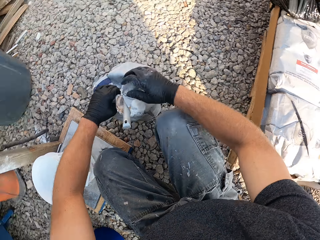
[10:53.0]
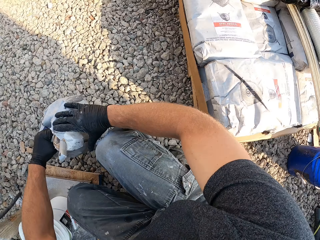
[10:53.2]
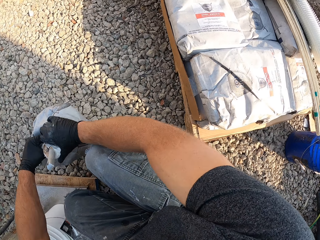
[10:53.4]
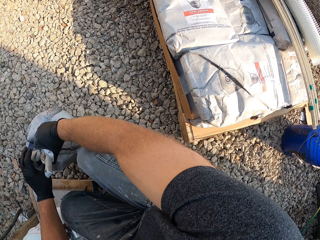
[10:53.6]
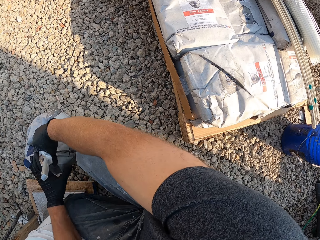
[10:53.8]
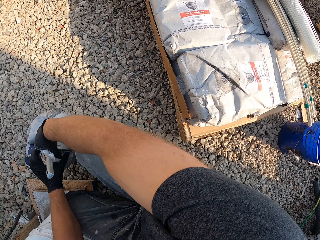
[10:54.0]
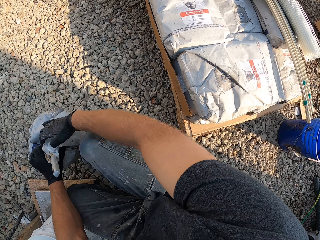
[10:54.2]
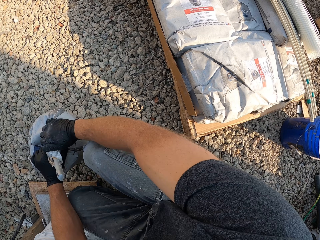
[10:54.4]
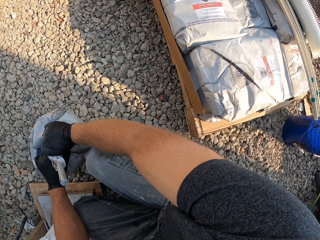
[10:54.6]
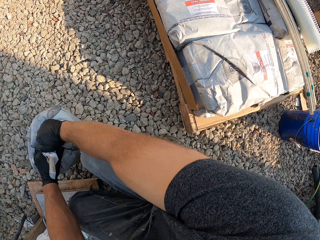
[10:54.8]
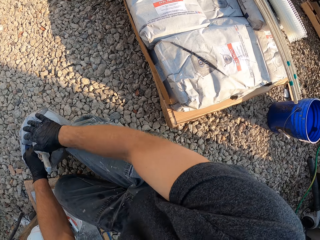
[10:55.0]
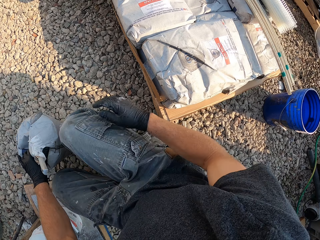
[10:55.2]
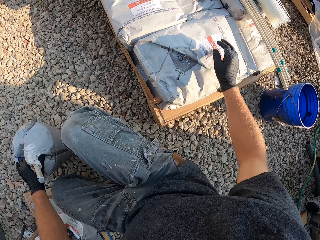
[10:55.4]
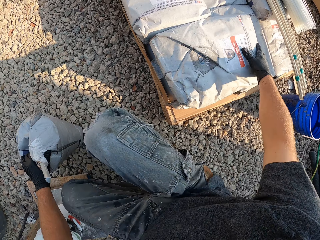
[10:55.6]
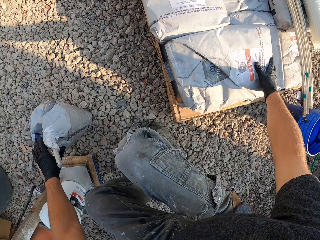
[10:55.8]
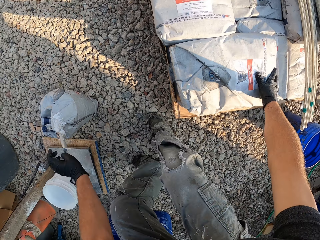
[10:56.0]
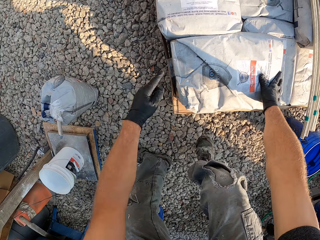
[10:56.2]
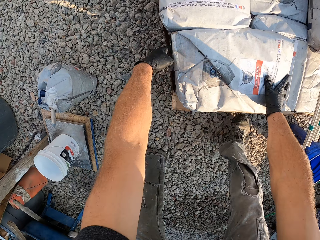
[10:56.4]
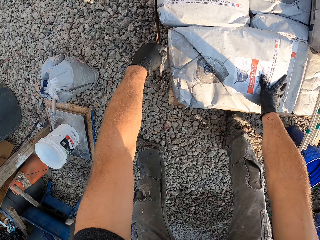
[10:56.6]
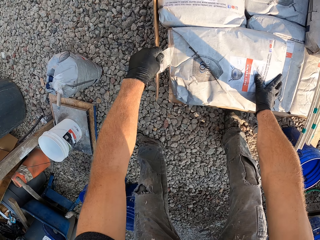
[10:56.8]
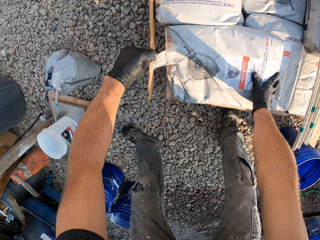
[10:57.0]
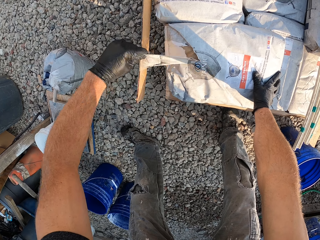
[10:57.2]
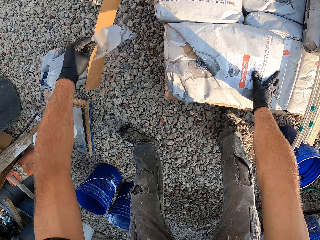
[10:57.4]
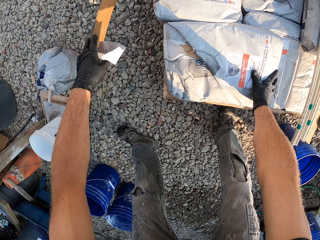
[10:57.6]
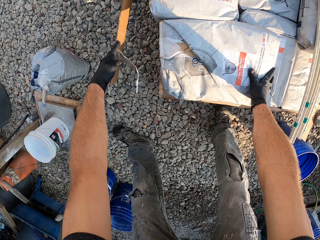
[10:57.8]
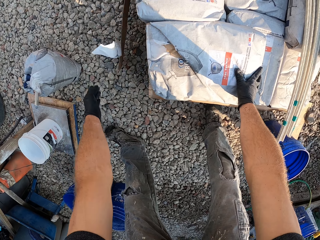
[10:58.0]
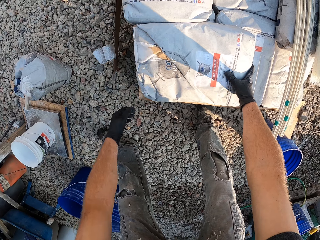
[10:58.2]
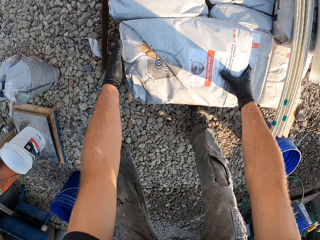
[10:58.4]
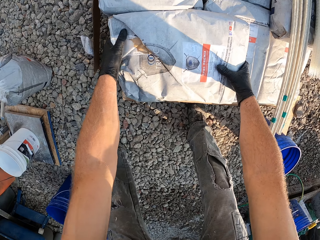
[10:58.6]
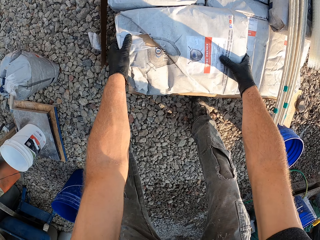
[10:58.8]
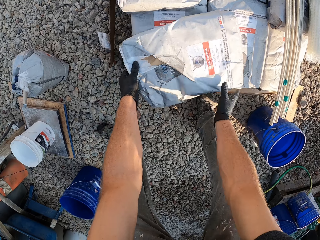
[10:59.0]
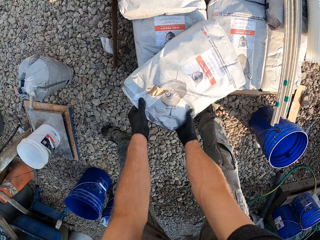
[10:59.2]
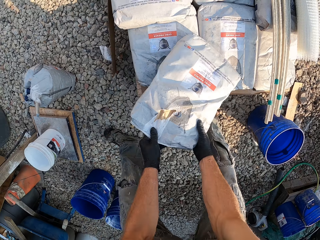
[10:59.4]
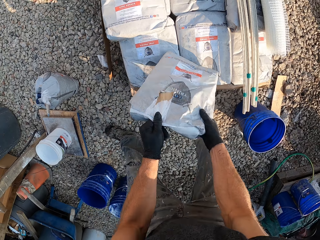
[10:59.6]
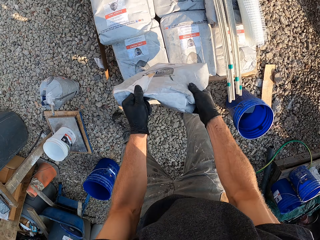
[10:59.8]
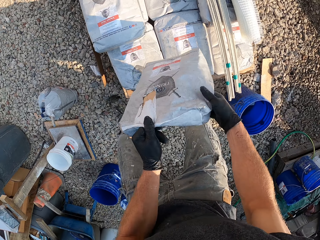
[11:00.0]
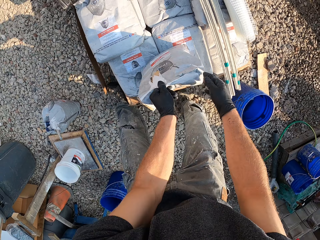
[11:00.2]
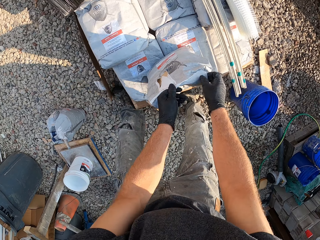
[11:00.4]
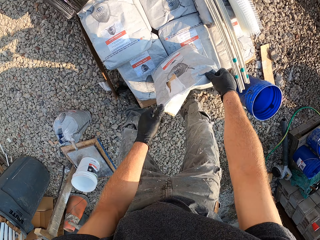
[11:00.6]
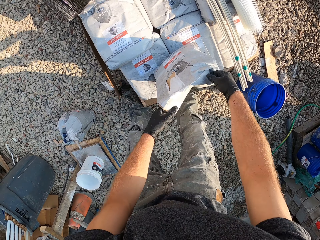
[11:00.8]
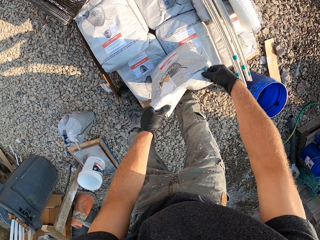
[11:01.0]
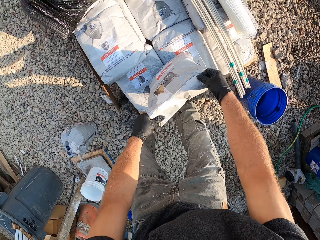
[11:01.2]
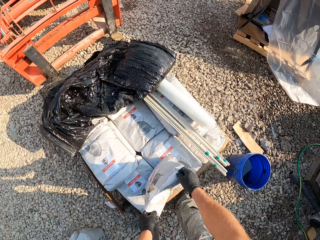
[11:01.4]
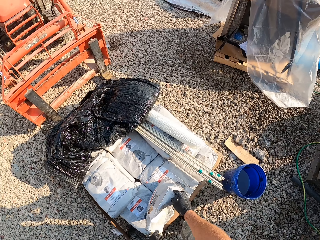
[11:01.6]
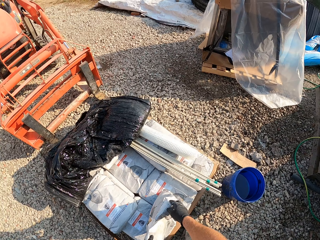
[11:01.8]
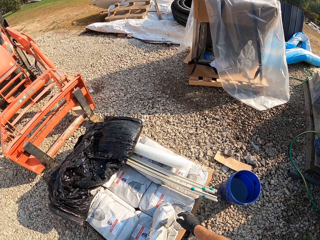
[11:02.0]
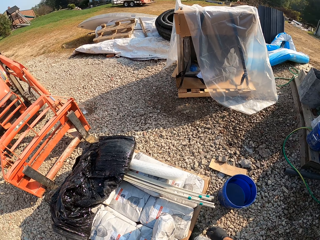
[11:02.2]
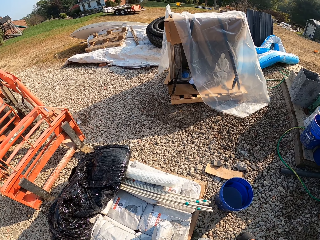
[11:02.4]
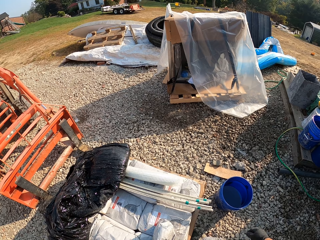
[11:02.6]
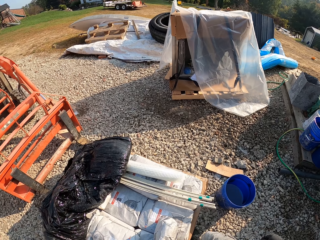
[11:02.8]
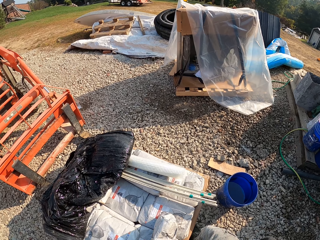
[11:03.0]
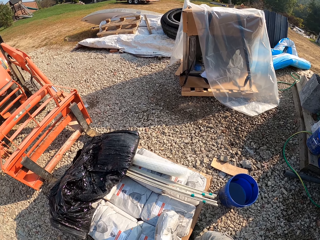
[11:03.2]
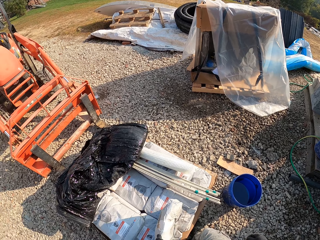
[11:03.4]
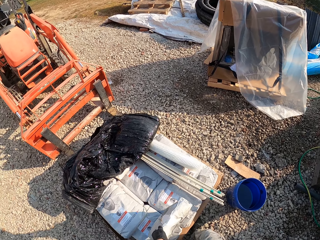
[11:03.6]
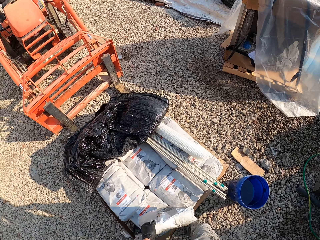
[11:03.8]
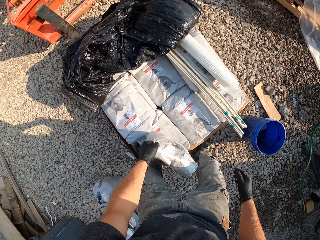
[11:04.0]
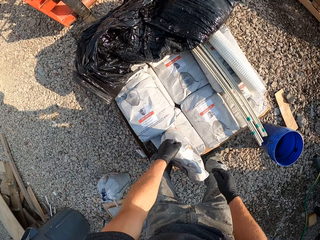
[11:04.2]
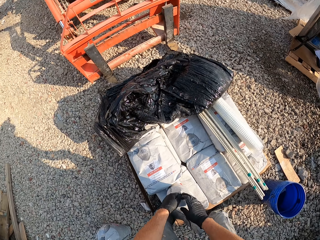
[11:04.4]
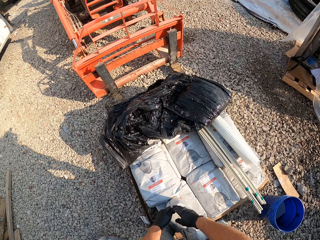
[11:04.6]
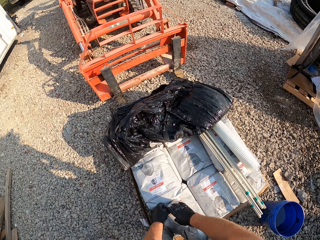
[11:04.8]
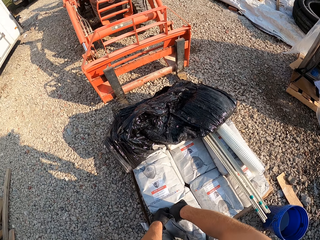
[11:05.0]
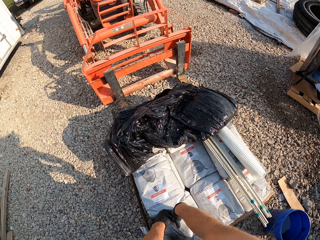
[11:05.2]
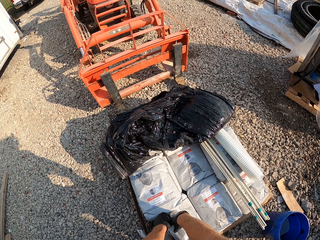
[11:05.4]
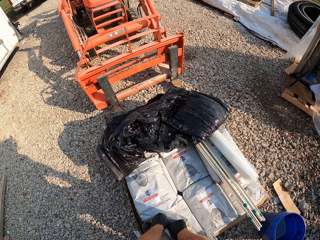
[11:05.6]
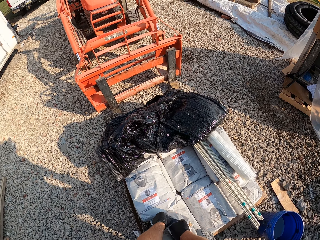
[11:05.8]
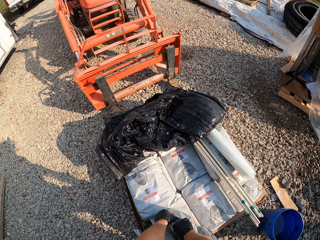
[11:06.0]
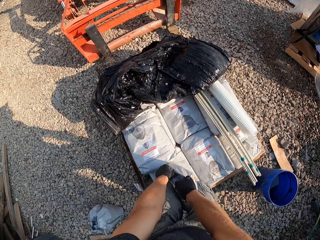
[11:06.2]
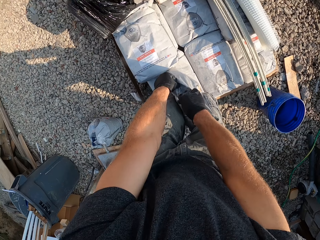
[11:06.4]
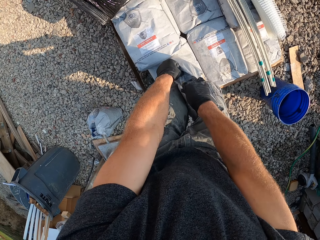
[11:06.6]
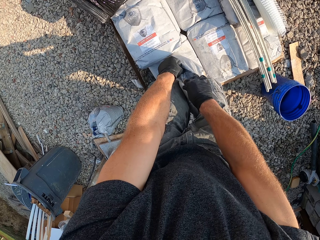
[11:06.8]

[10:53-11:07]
The camera wearer looks at the cements on the palette. She places her right hand on another cement on the palette. She tears off a piece of the cement bag. She removes the cello tape on the cement sack and puts down the cello tape. She adjusts the cement bag on the palette. She glances at the field of the work area. She stands from the ground. She opens the cement.

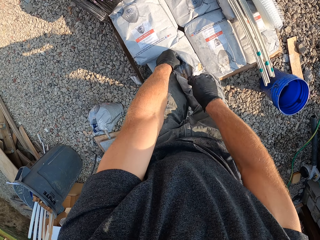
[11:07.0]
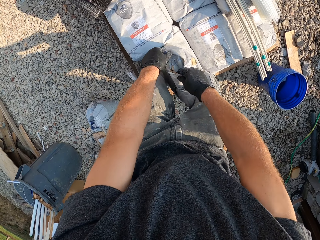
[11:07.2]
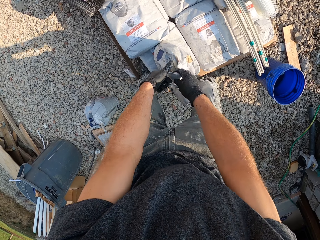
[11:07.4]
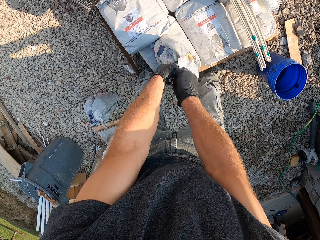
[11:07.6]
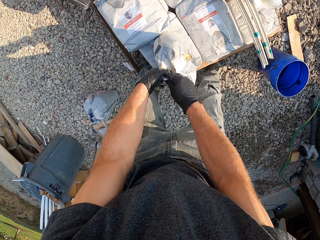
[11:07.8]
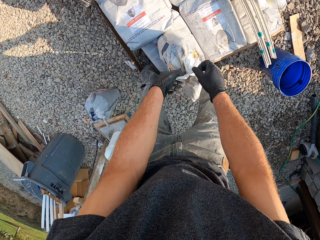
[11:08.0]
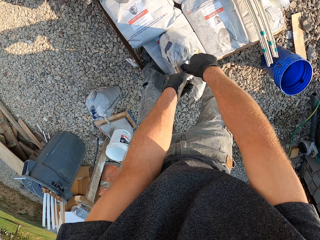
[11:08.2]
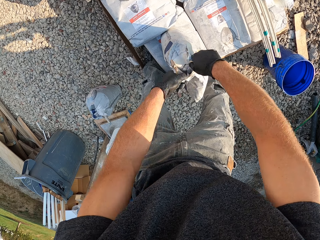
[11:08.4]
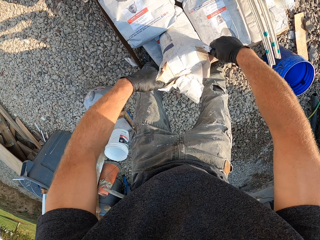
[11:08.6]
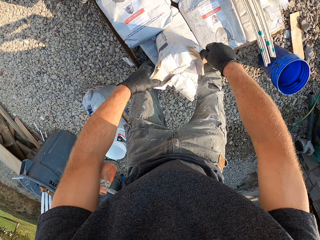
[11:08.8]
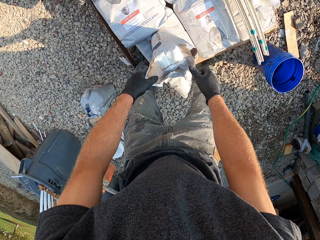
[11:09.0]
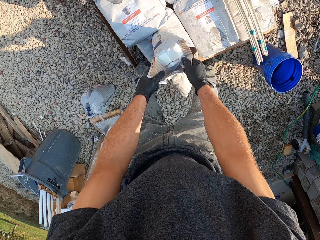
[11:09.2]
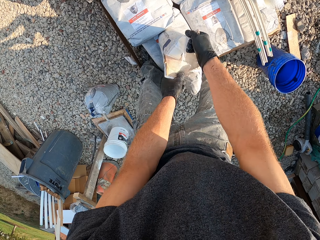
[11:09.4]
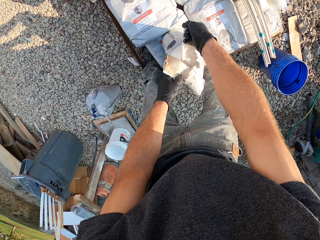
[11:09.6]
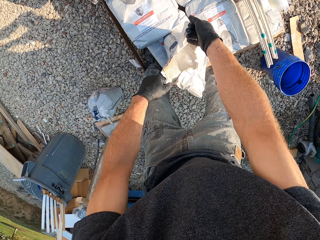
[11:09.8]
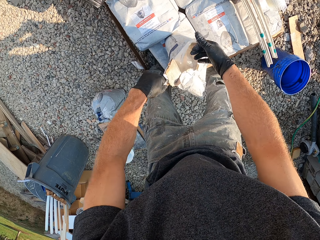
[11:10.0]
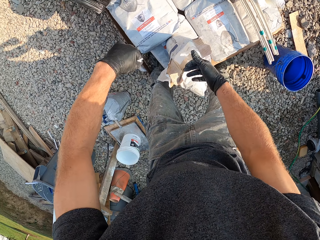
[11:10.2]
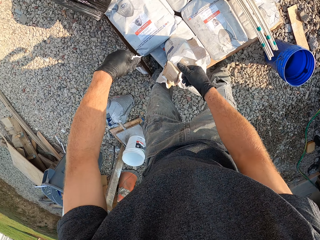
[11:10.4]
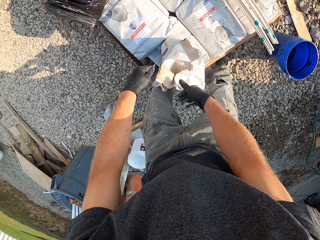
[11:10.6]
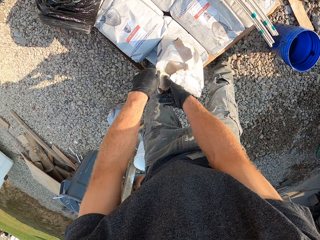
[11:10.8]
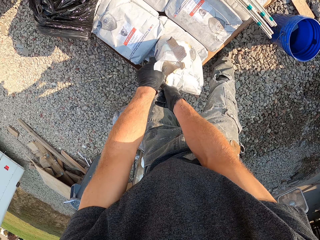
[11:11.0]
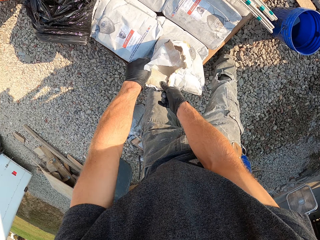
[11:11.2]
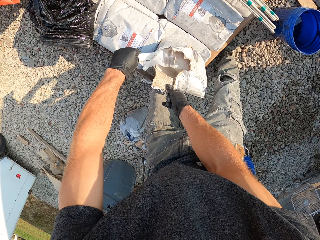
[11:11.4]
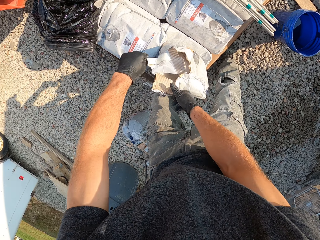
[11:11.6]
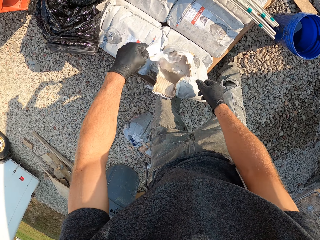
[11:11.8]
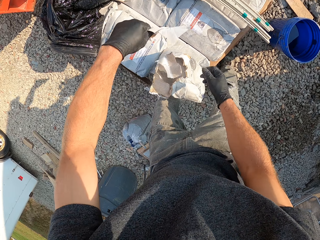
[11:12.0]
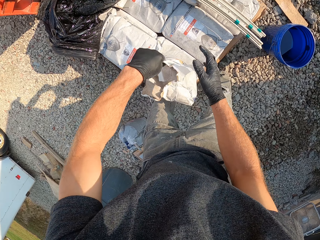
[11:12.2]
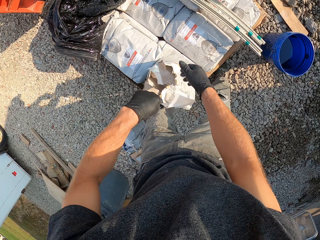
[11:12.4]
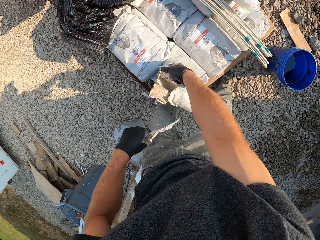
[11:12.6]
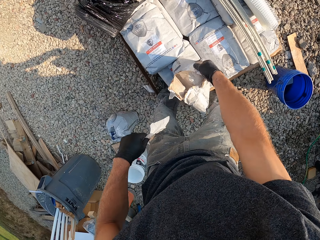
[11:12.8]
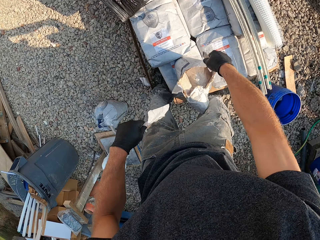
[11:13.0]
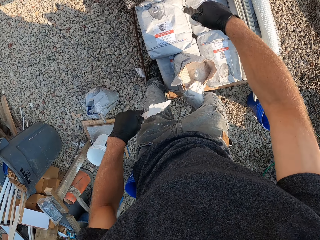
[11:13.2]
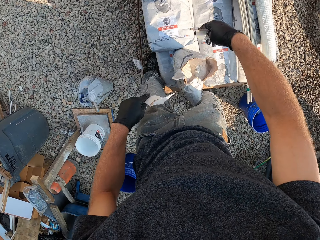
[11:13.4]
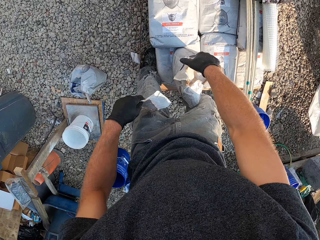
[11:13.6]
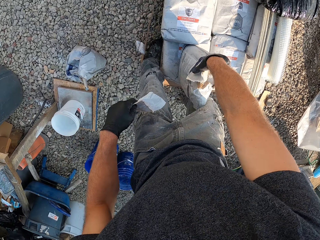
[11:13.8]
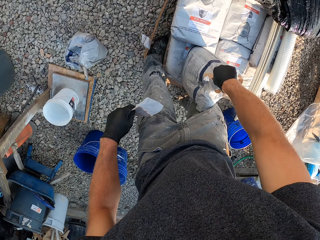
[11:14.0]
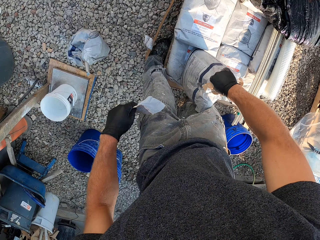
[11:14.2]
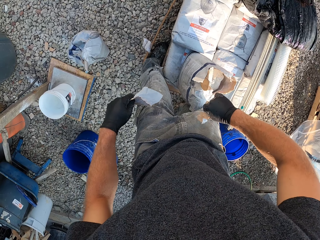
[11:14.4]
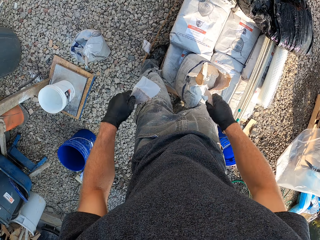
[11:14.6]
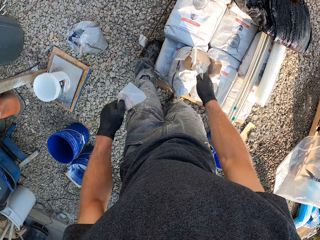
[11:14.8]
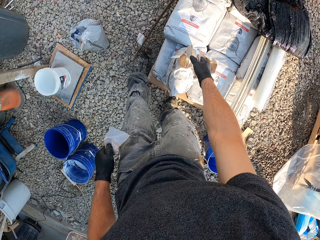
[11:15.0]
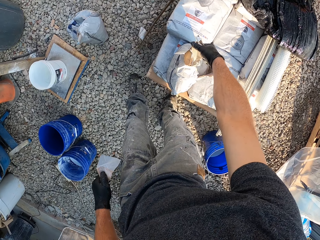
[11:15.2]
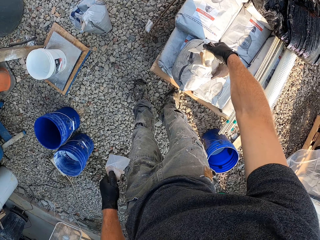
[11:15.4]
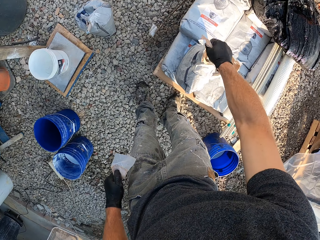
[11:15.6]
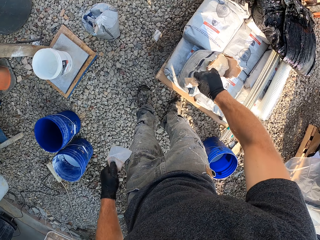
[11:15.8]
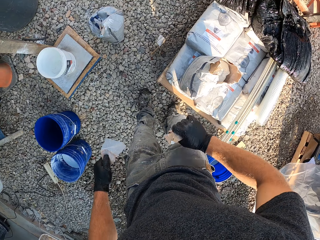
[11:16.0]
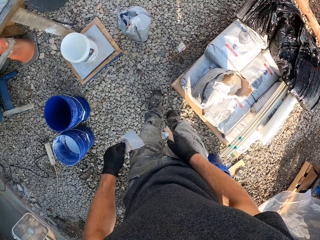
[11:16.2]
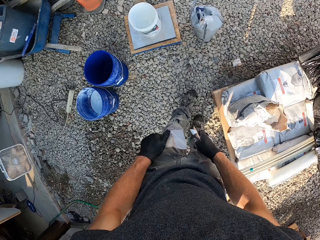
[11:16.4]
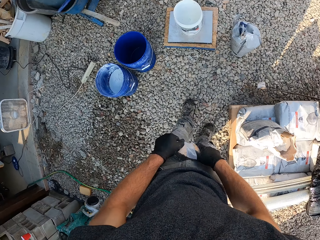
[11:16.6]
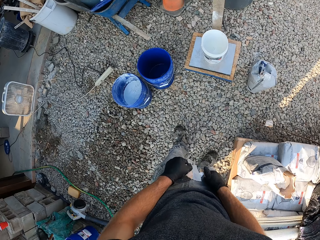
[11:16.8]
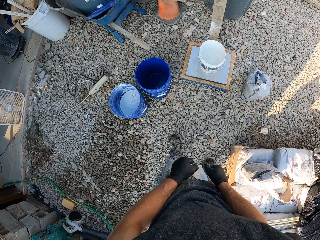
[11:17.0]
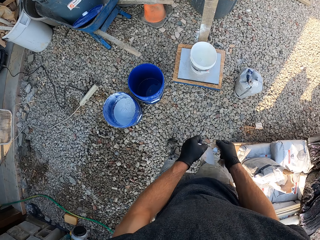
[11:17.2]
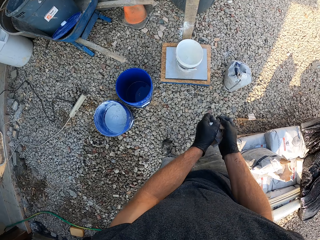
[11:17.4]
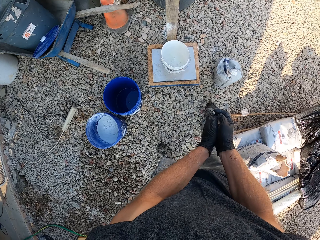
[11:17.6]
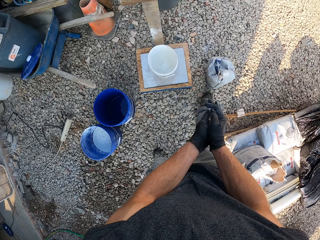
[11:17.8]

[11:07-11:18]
The camera wearer tears the cement sack. He squeezes the cut pieces in his hands.
